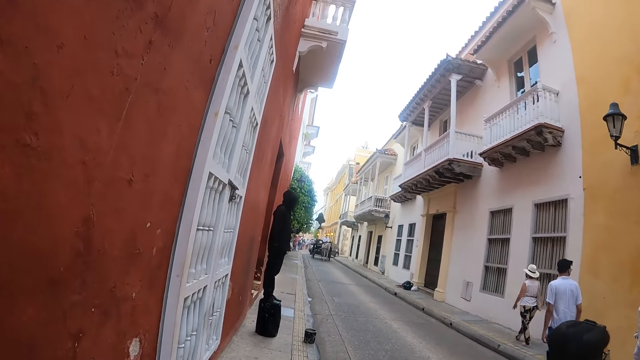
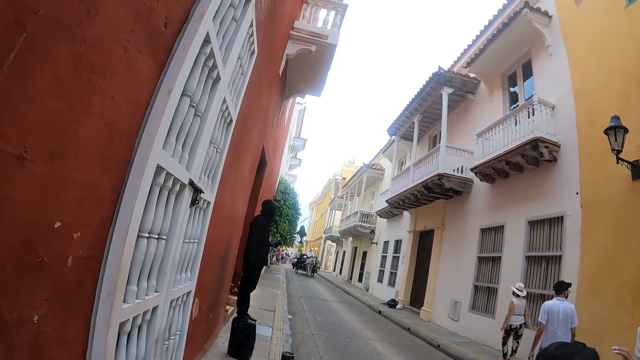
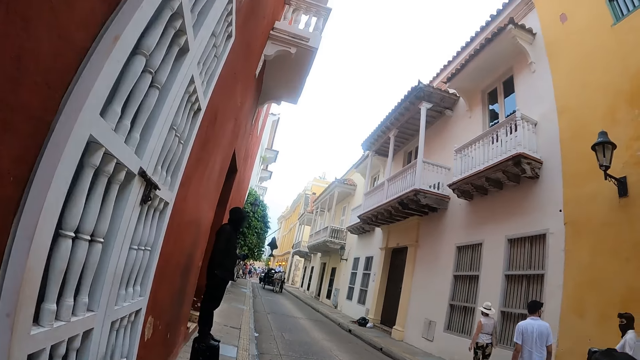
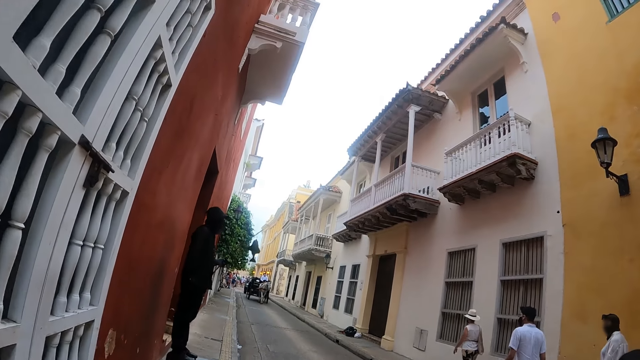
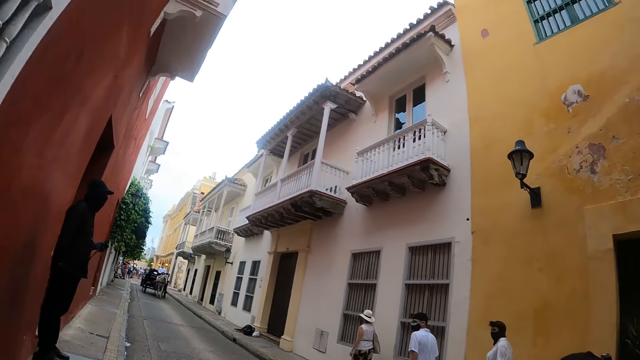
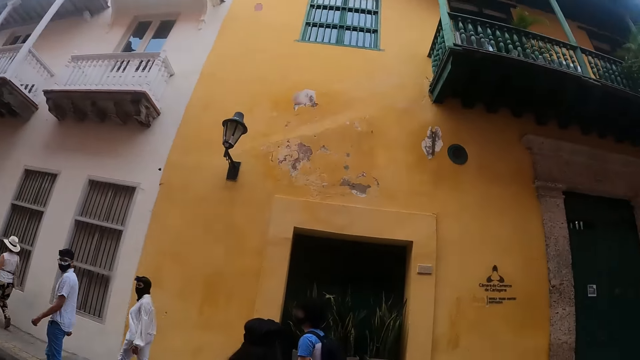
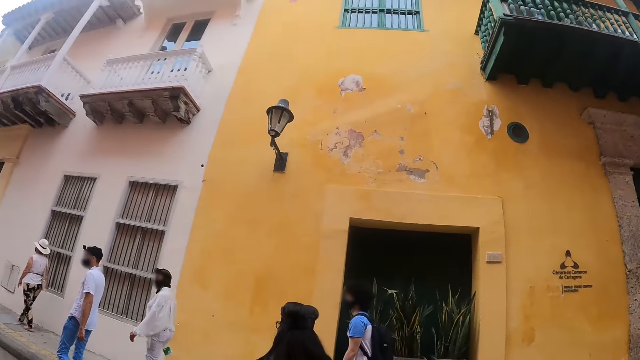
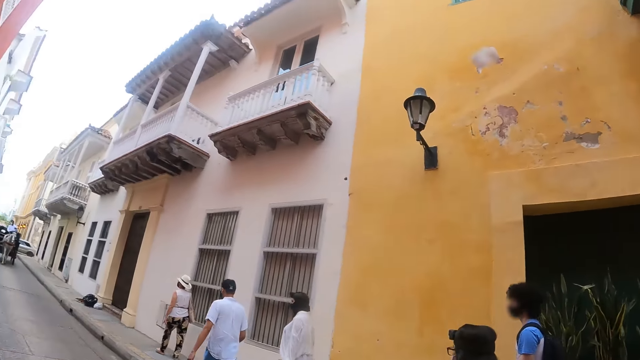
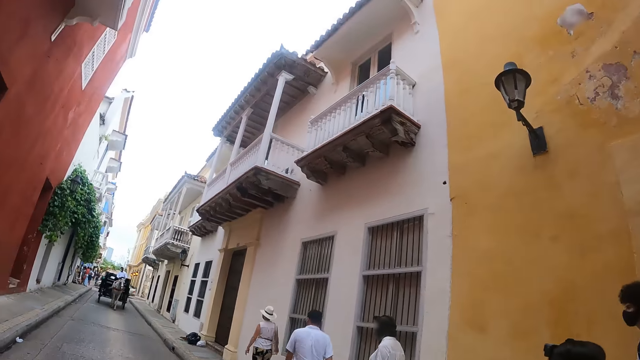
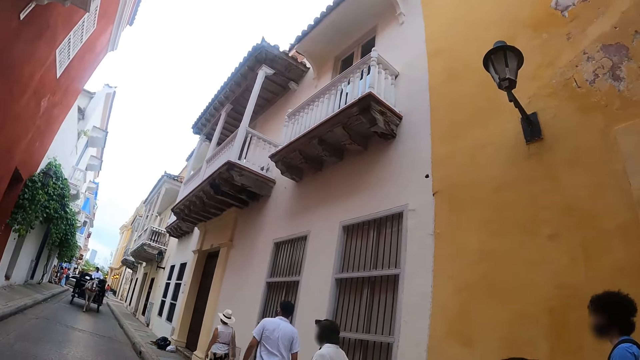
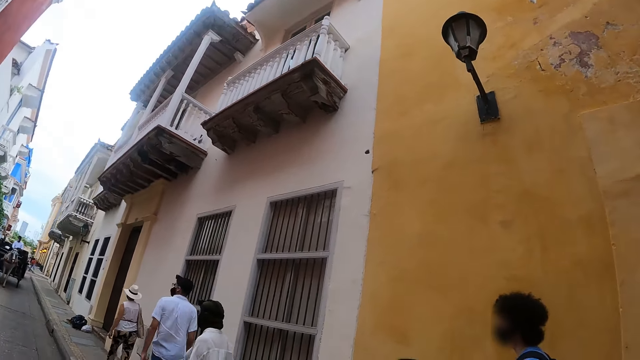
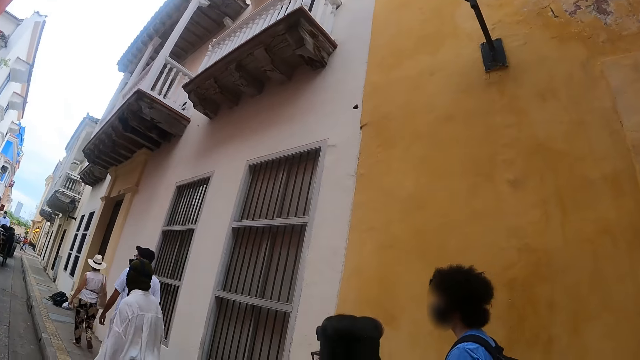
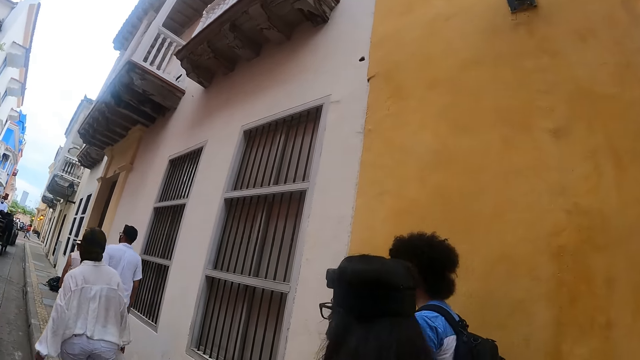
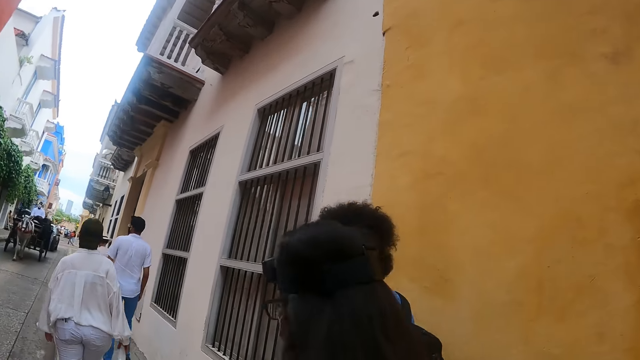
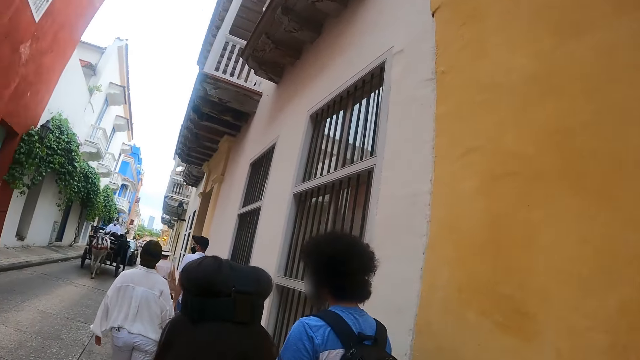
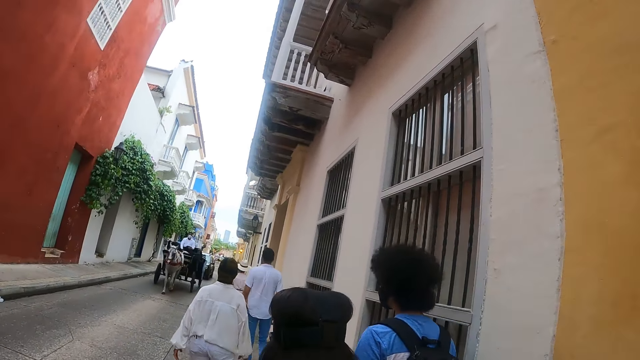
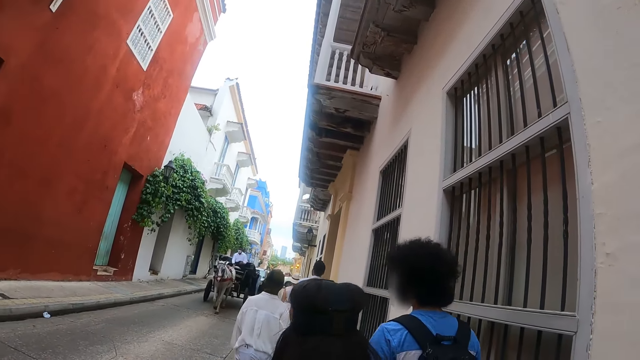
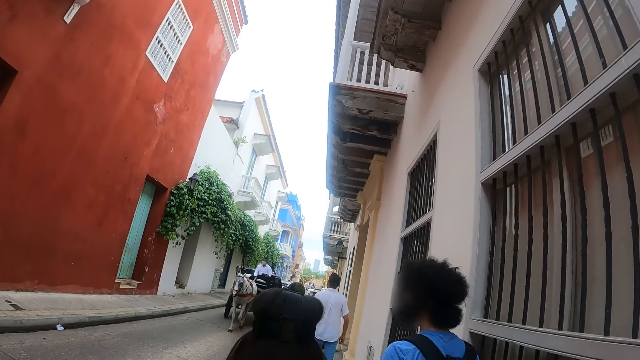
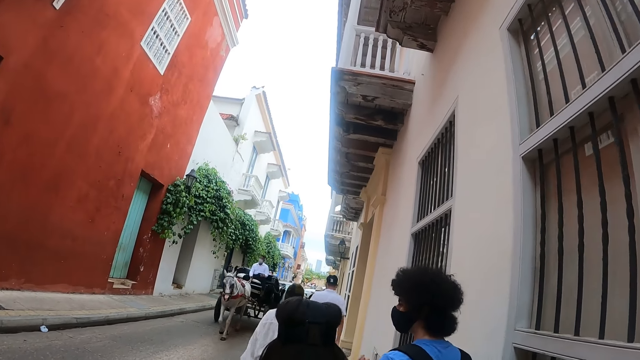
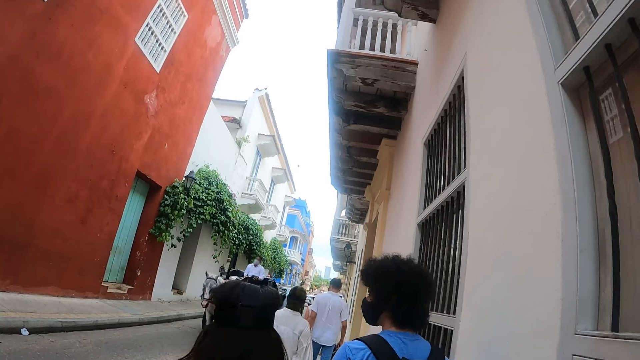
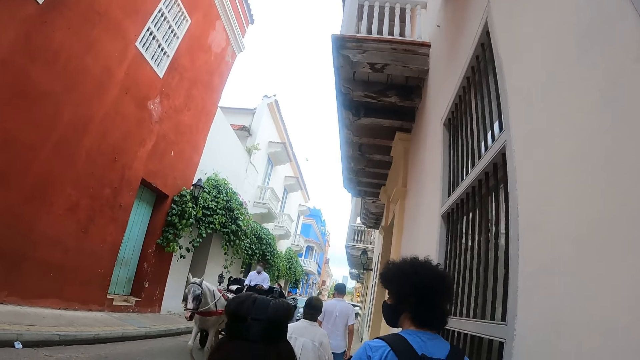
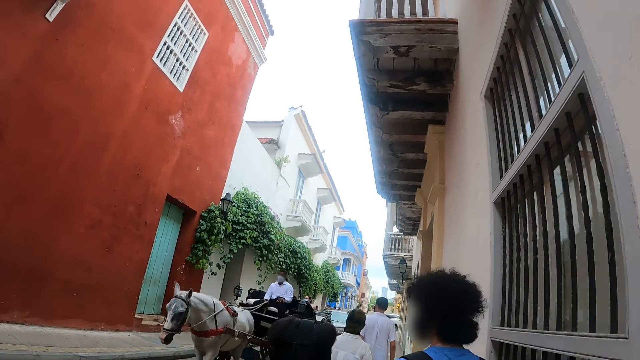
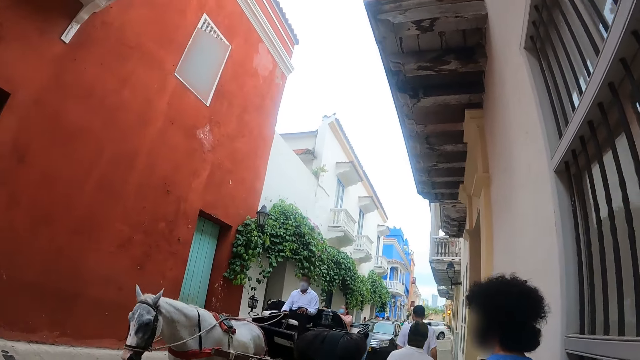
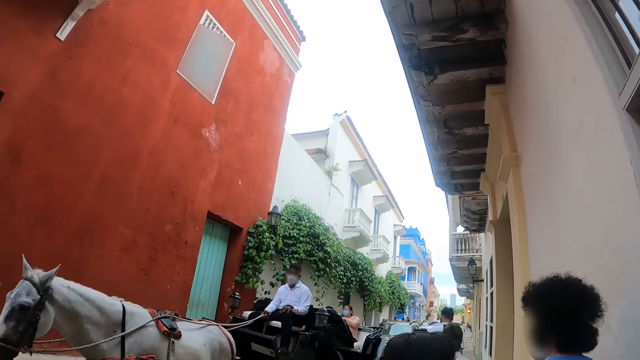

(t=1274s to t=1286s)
The camera wearer looks around the road.

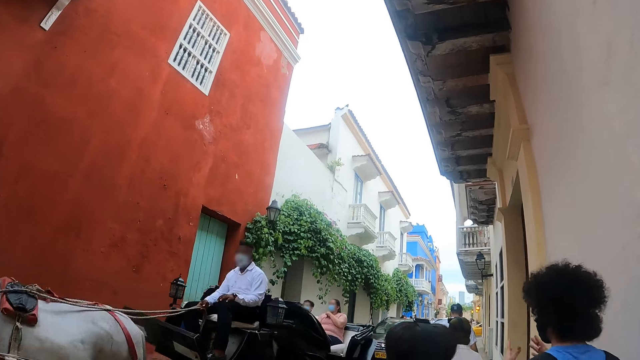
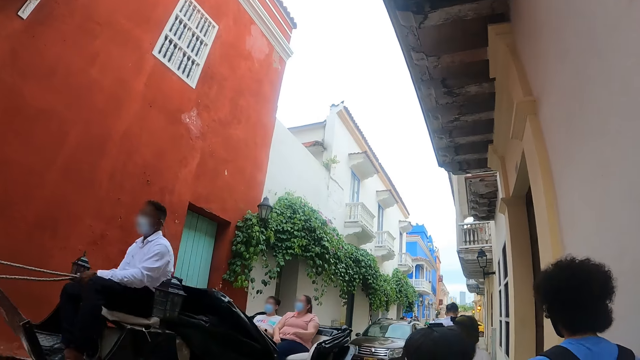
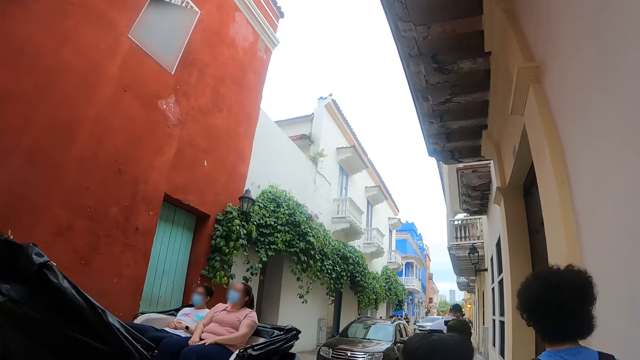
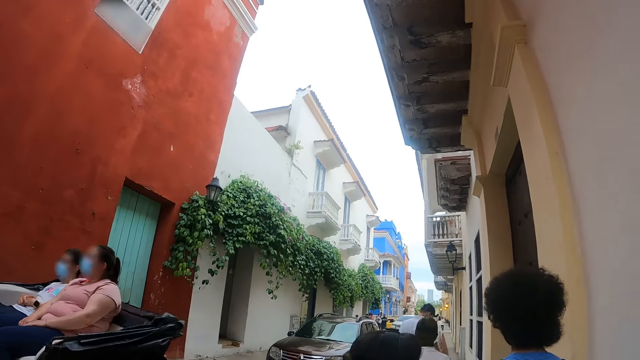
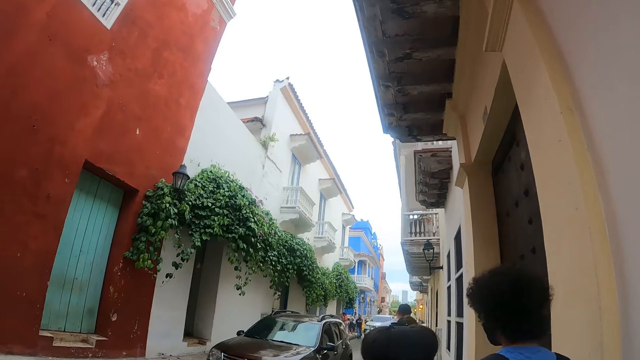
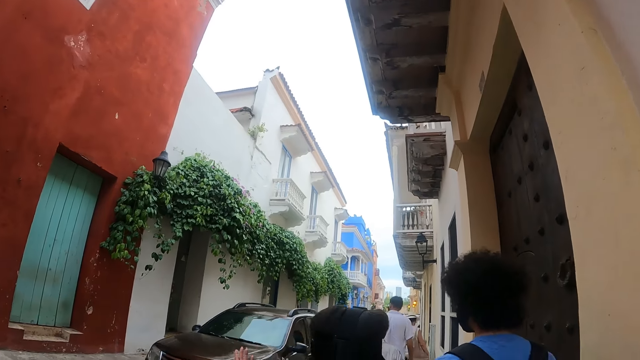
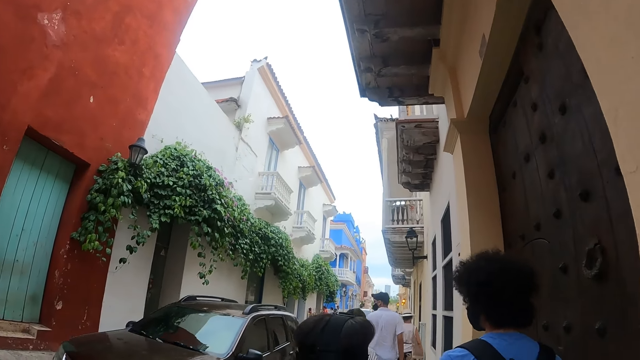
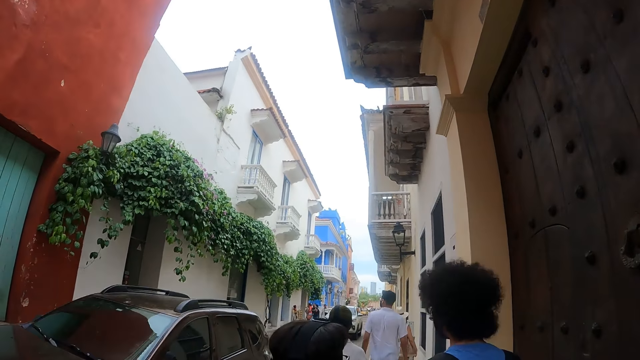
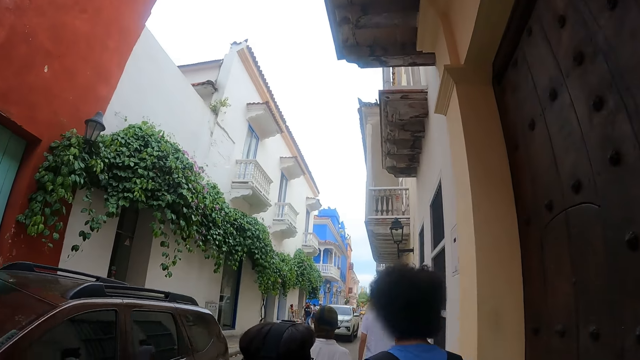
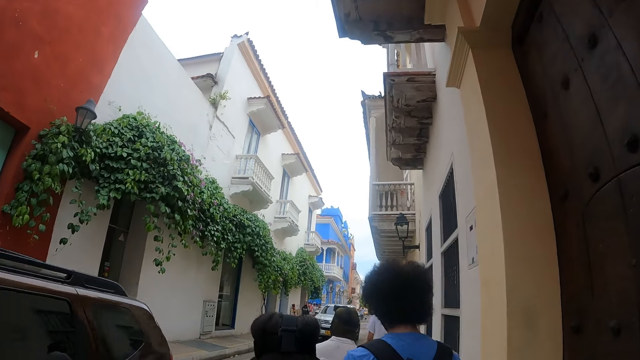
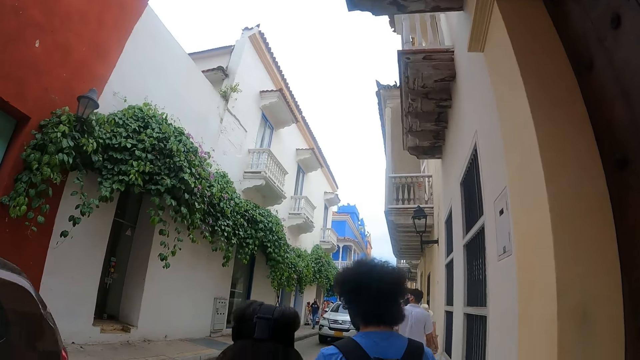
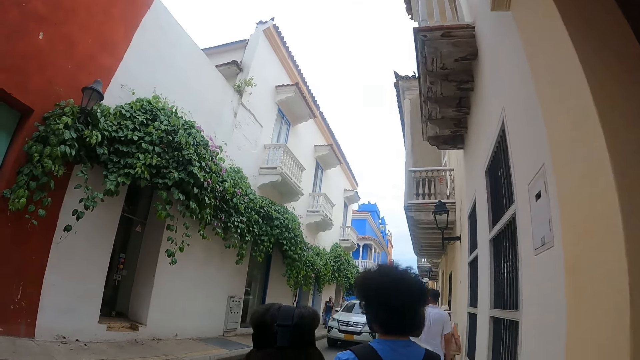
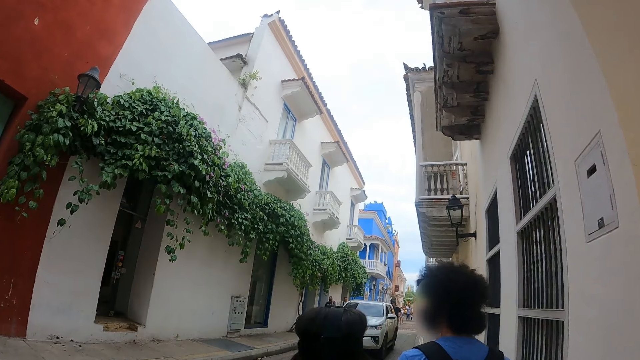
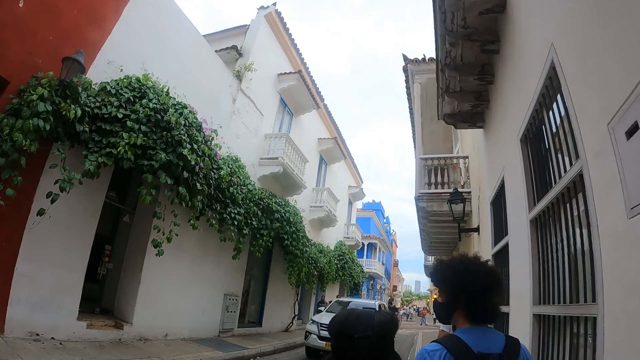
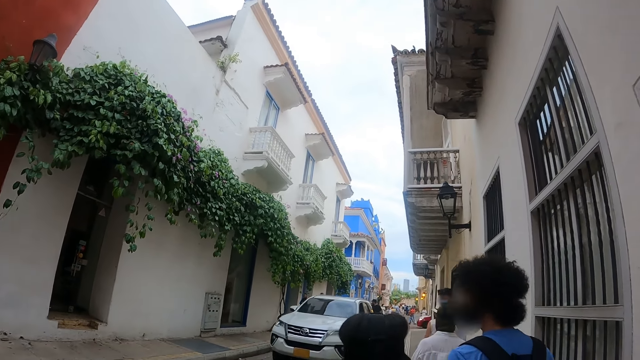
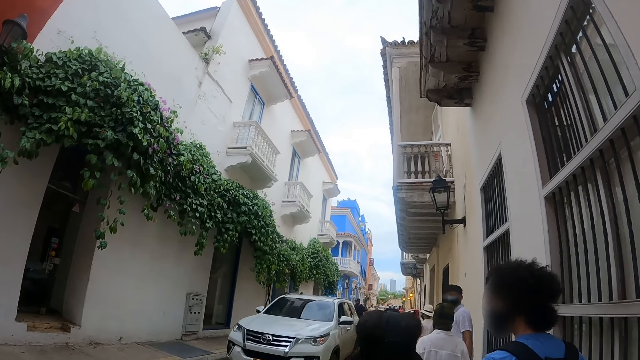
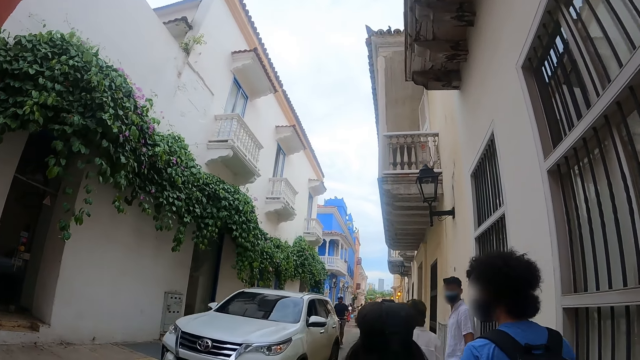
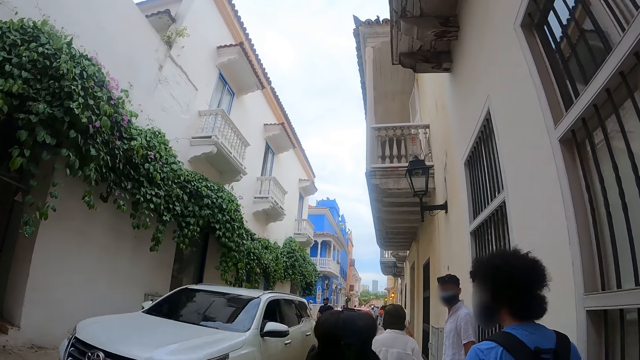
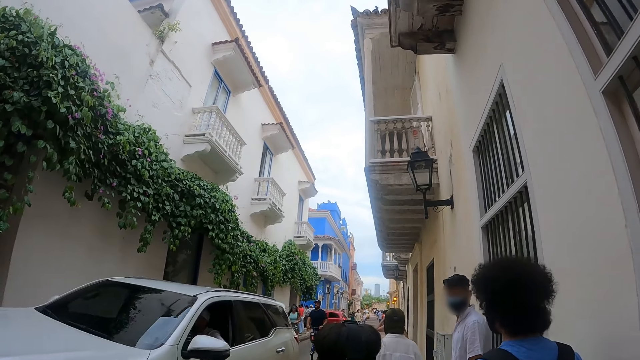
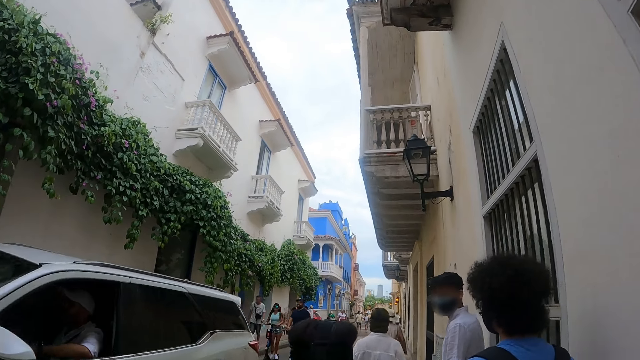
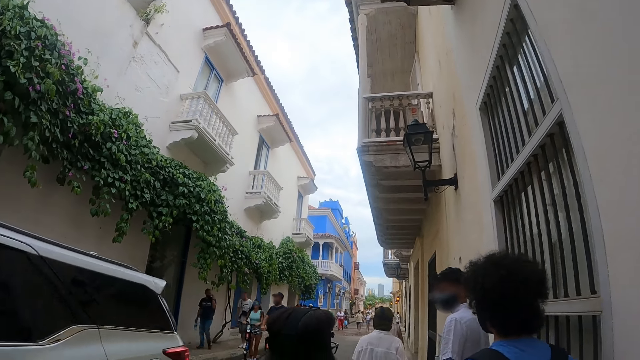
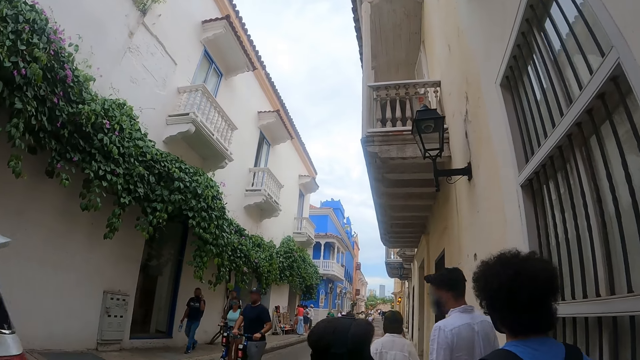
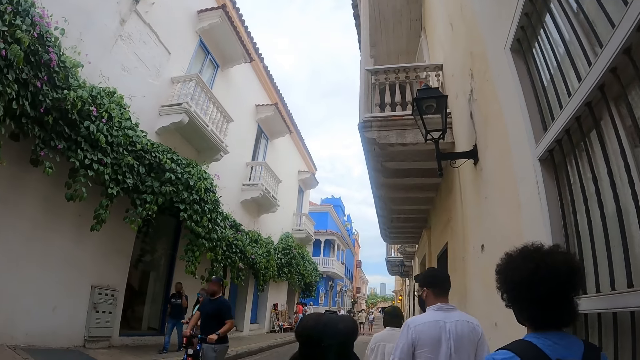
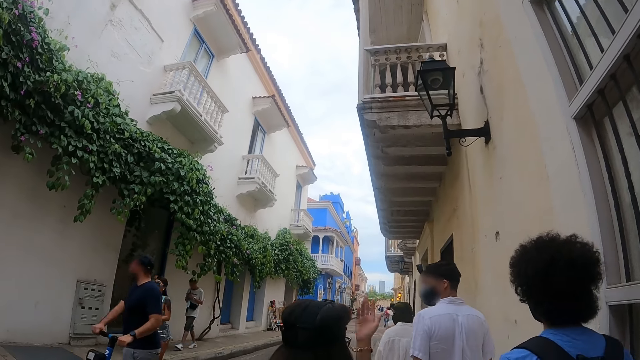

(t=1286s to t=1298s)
The camera wearer walks along the road with a man and a woman.
